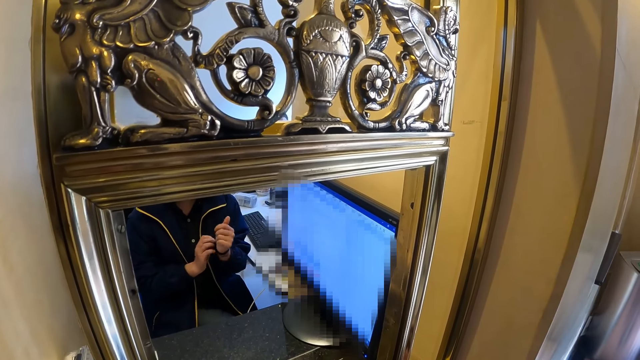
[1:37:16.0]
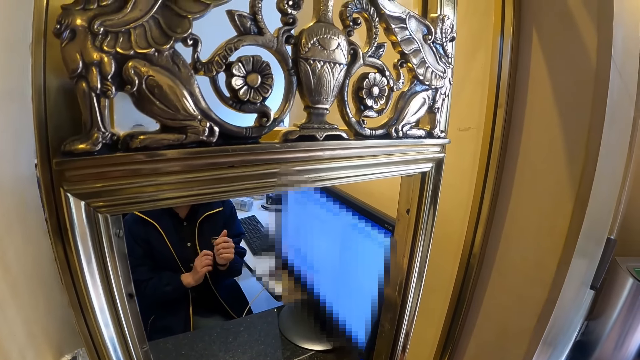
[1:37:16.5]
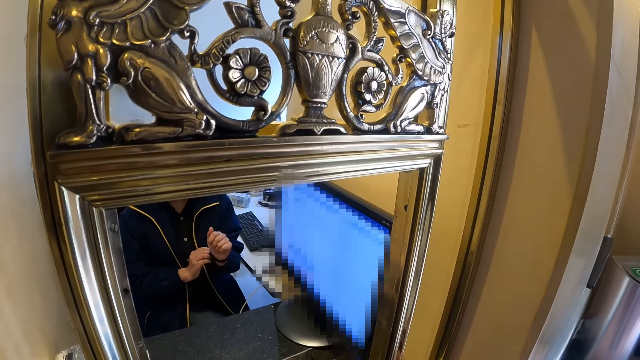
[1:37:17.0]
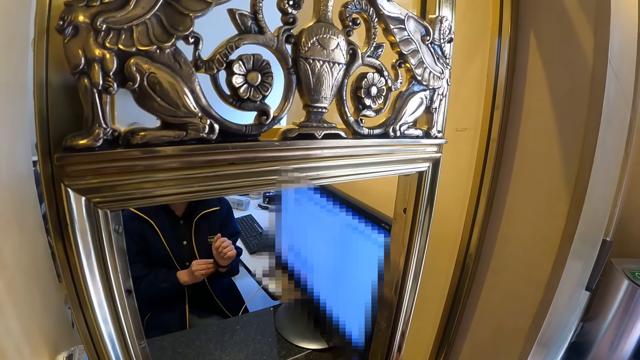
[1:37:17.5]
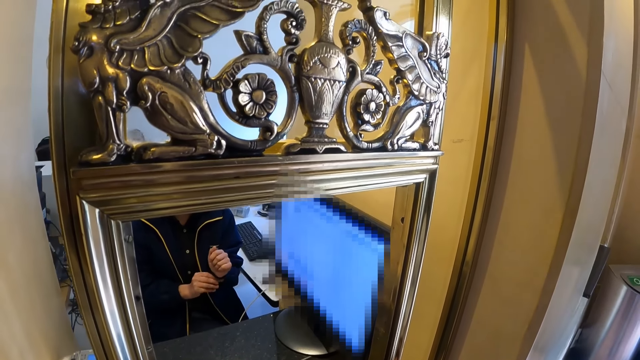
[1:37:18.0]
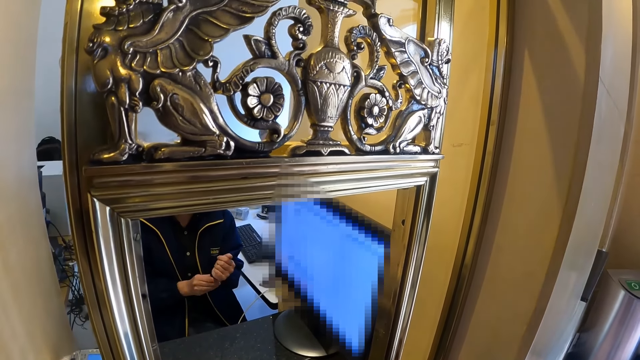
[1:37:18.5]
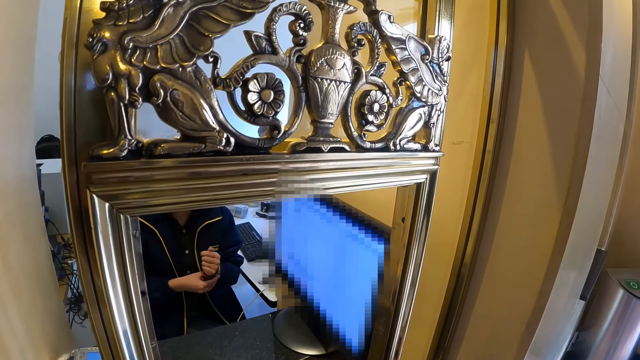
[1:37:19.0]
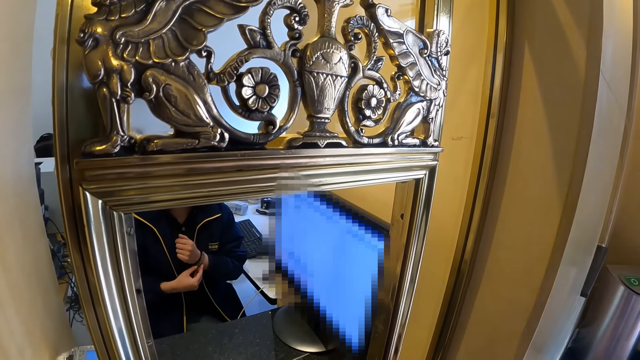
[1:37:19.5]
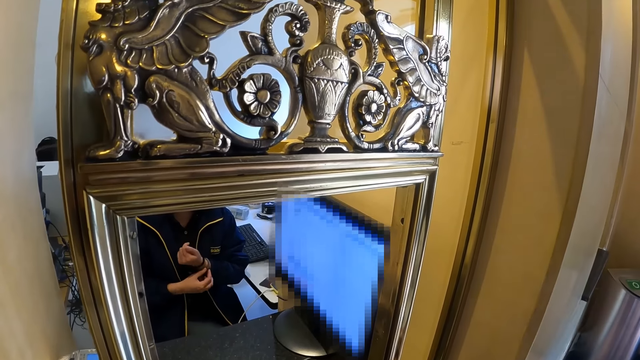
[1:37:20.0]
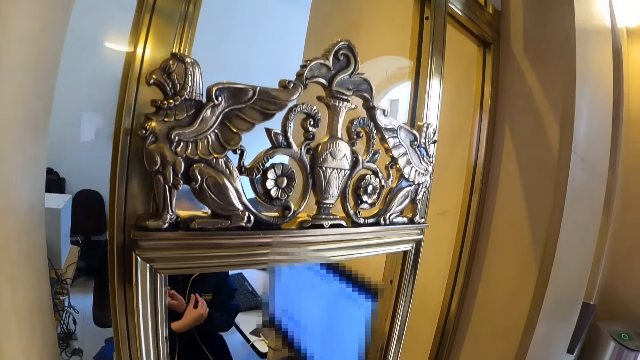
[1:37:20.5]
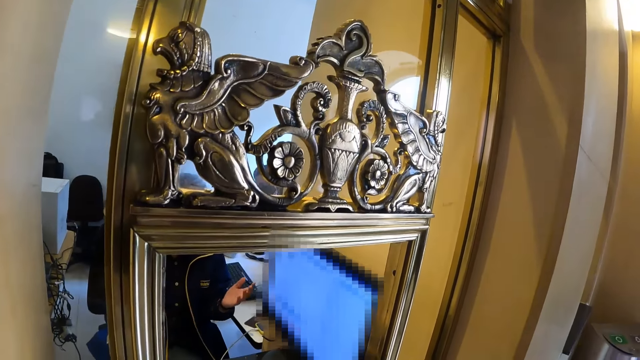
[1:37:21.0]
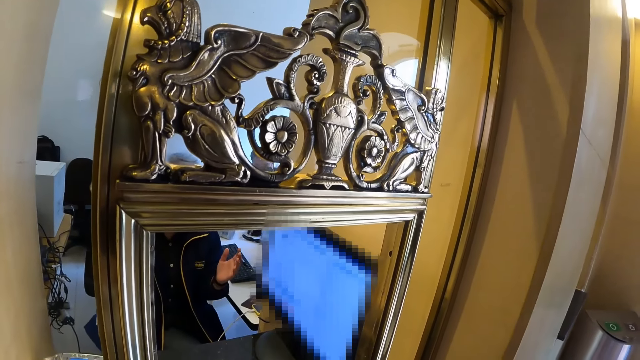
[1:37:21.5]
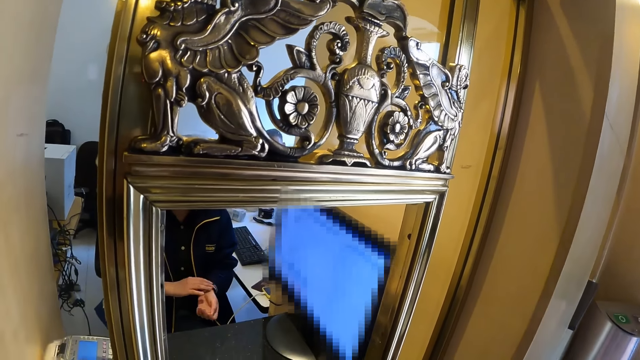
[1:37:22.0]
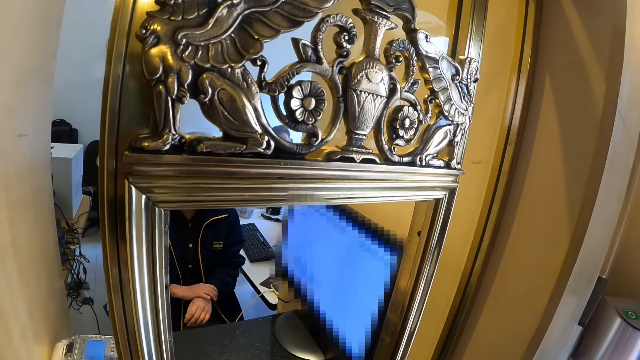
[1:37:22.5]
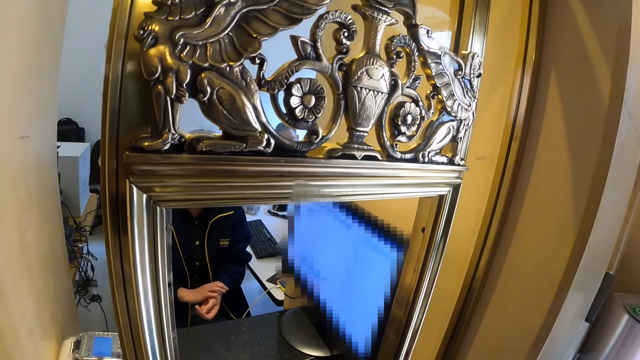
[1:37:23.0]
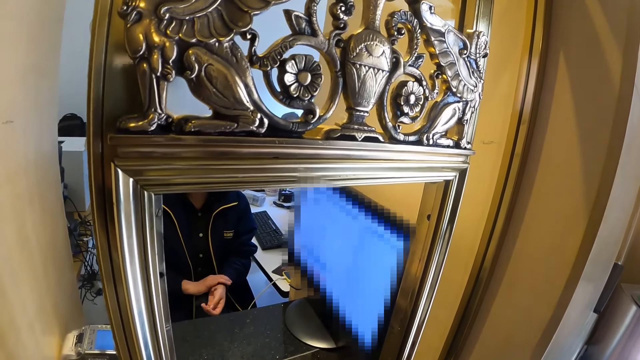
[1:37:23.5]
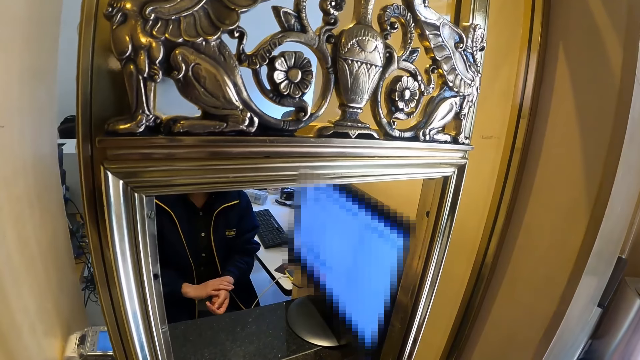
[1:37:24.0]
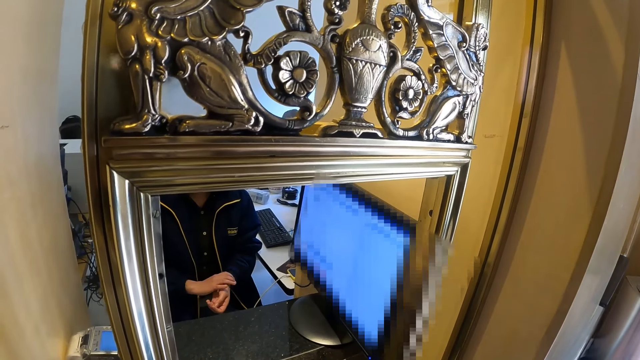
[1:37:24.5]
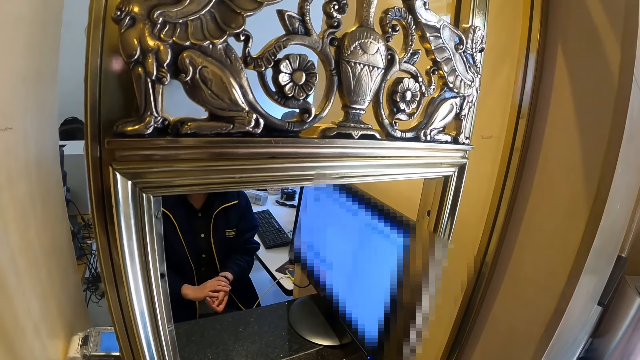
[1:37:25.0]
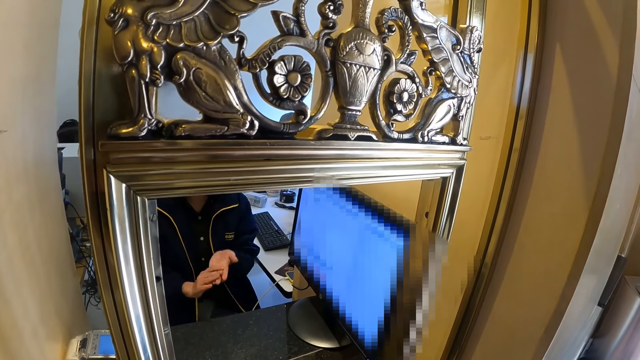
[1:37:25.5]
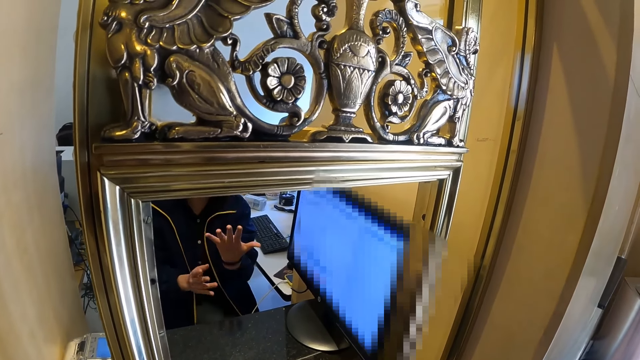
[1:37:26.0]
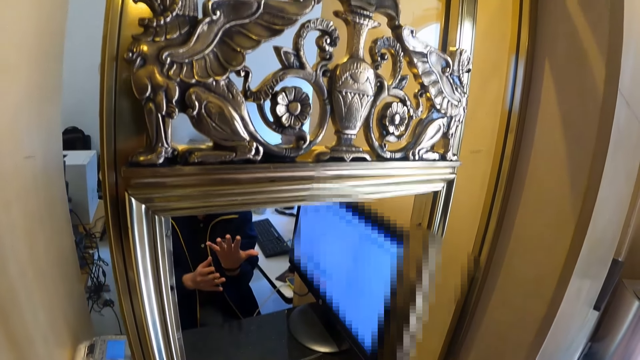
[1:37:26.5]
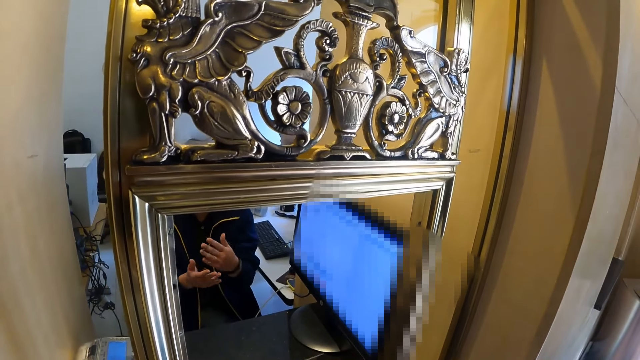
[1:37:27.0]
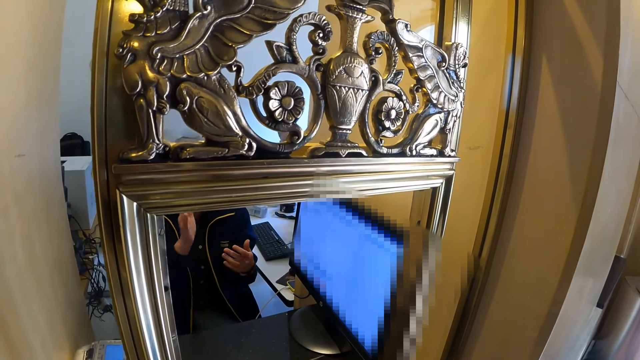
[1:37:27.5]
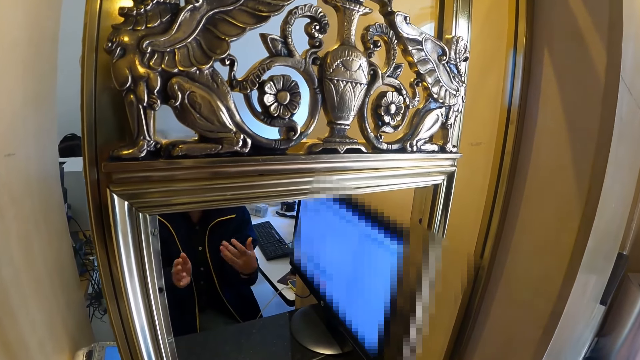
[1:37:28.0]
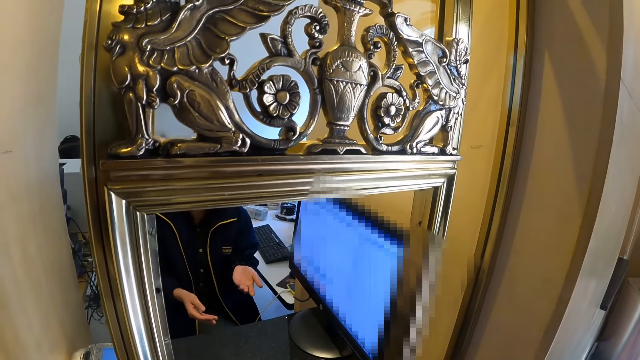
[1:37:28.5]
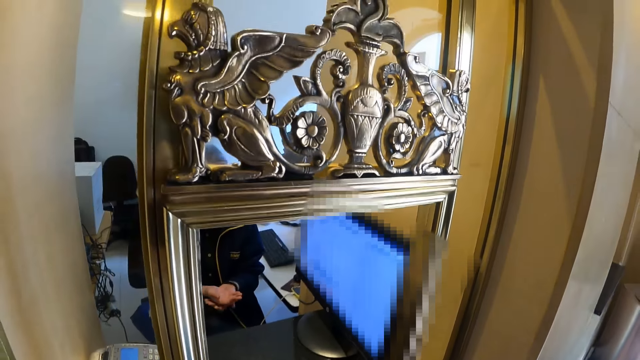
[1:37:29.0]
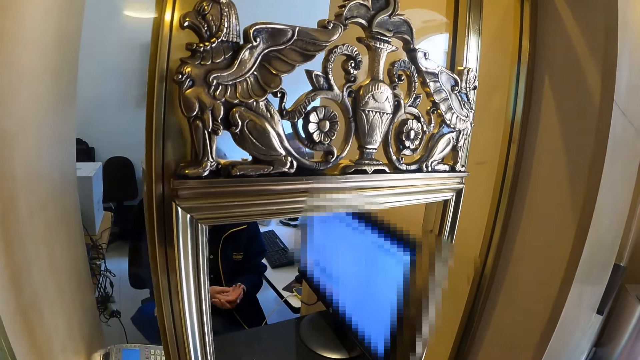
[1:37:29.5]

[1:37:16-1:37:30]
The camera wearer converses with a cashier. The cashier interacts with the camera wearer. The cashier fixes her bracelets. The cashier interacts with the camera wearer.

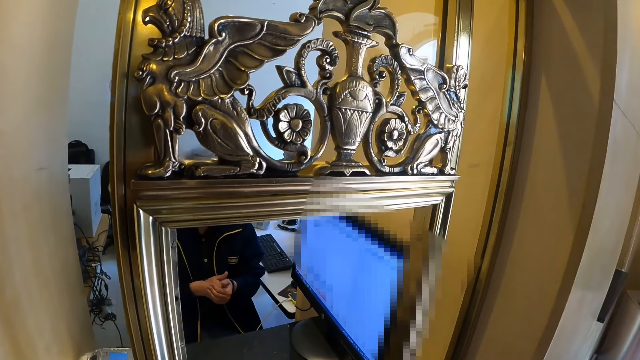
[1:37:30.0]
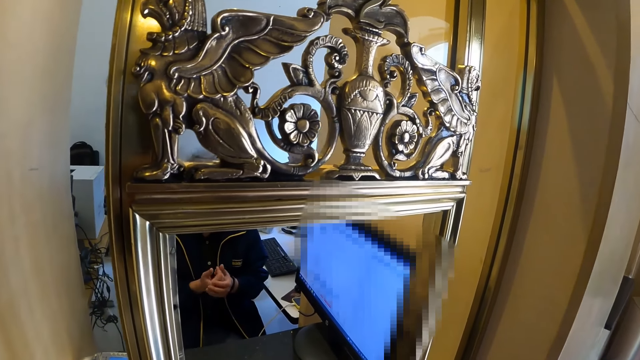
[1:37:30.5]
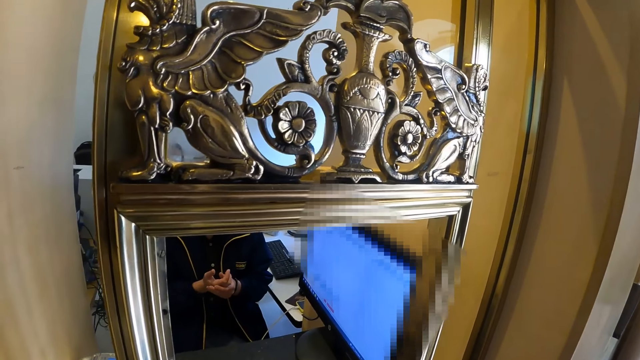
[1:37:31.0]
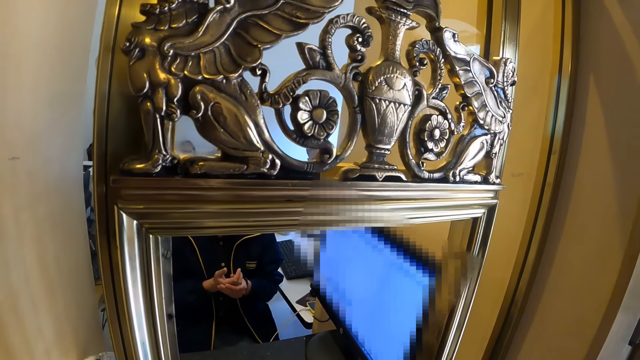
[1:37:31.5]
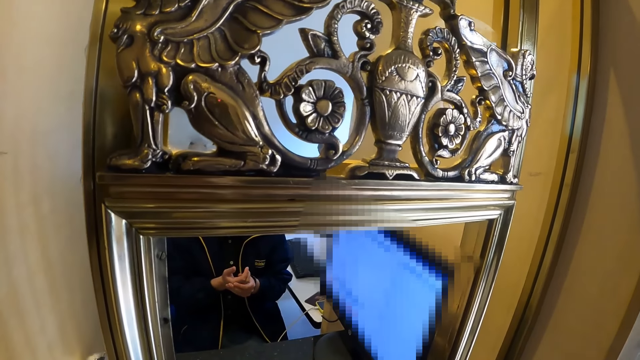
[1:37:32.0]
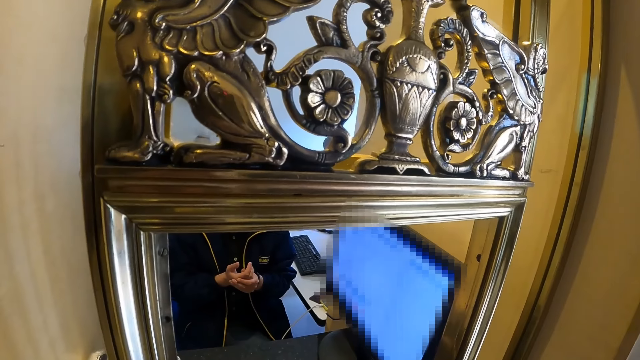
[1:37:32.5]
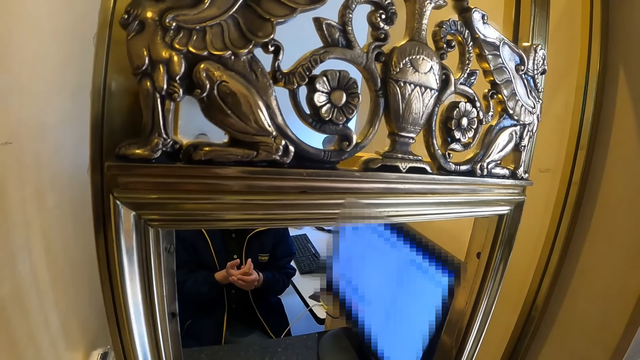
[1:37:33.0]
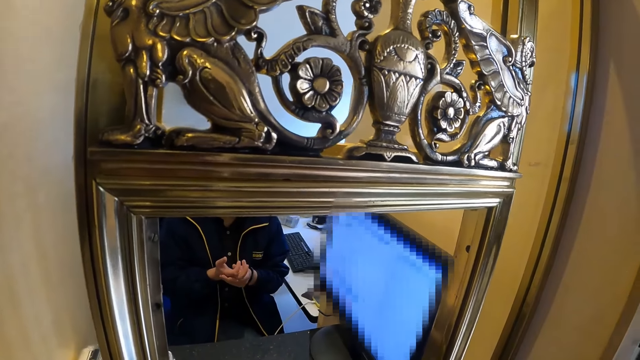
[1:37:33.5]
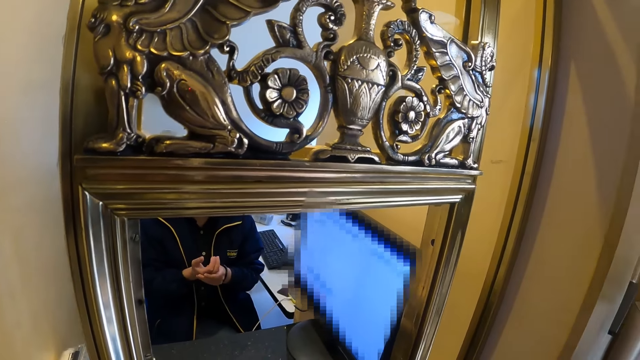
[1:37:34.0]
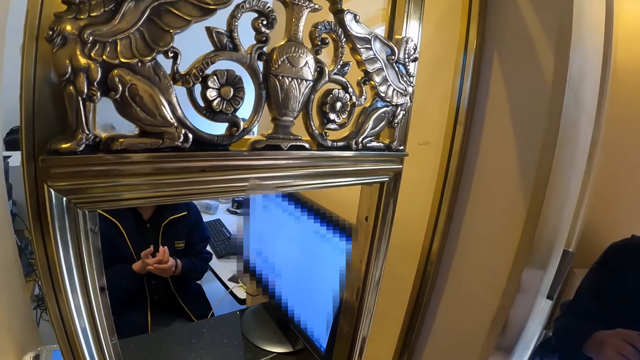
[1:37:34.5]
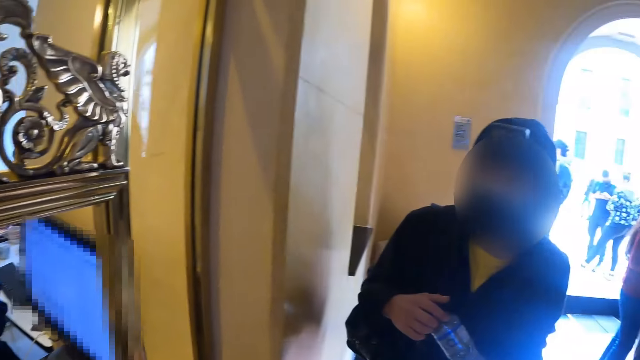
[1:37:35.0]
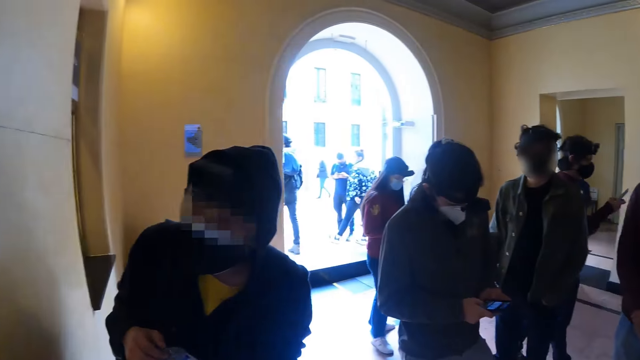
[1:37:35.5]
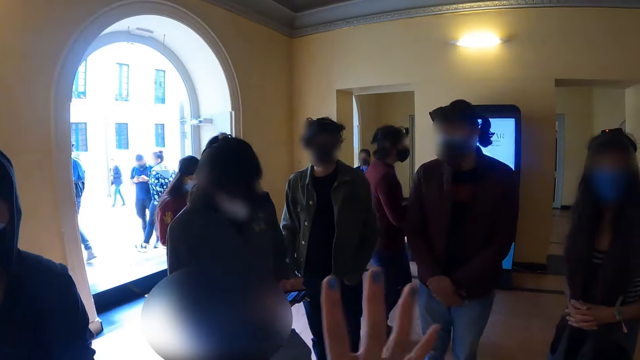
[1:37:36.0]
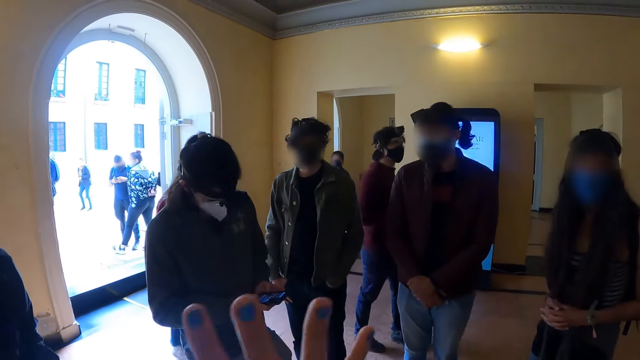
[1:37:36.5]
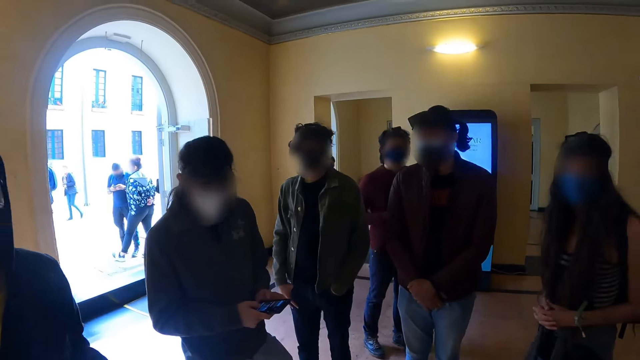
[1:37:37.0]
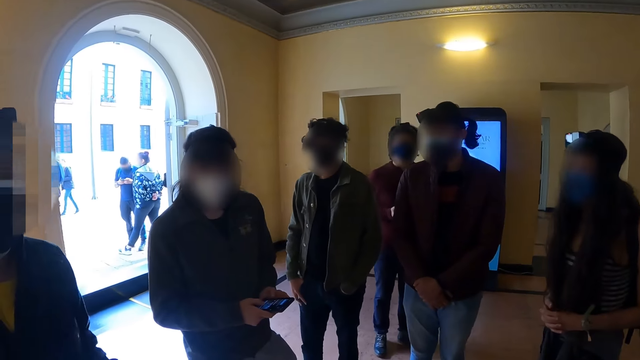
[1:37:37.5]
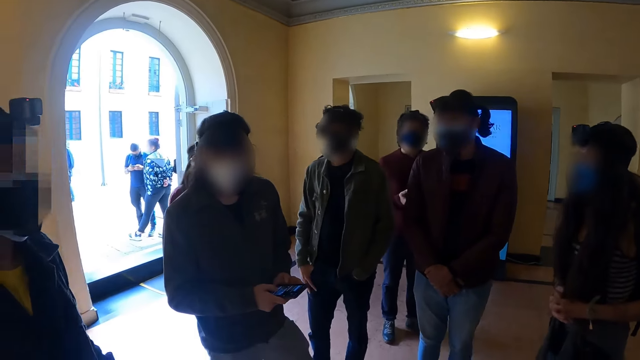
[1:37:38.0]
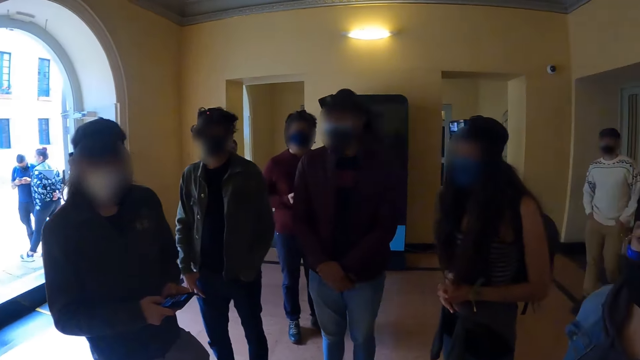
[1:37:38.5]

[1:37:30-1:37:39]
The camera wearer turns towards a woman. A man stares at the counter. The camera wearer interacts with another woman. They converse with a man.
